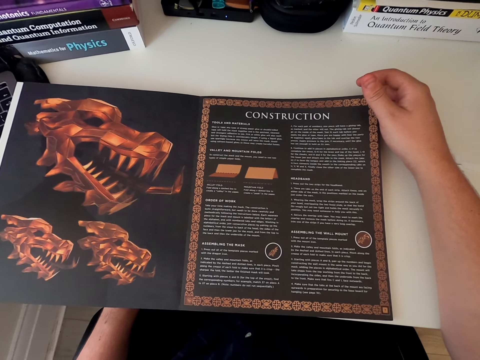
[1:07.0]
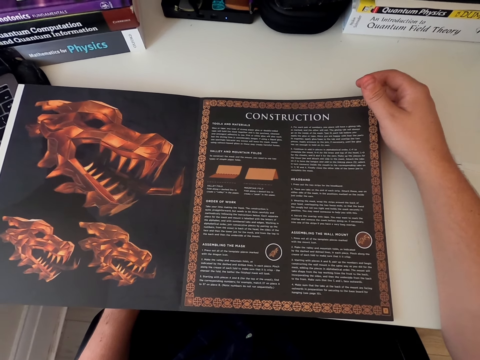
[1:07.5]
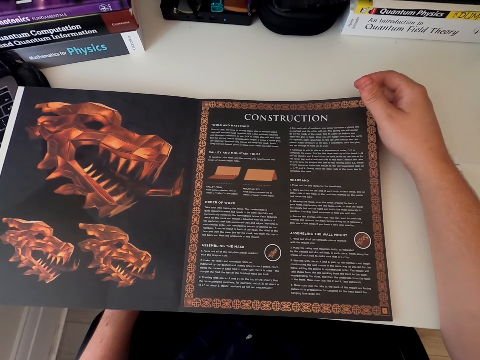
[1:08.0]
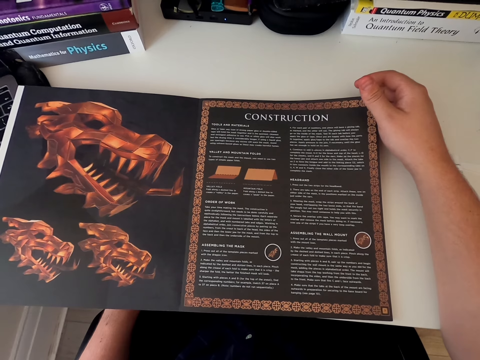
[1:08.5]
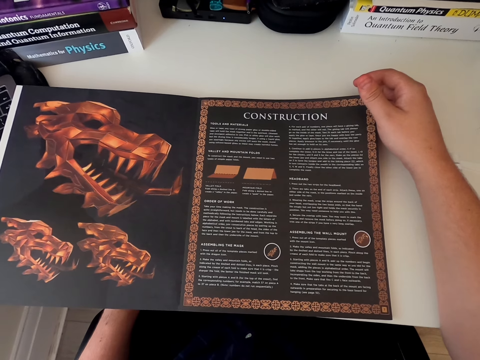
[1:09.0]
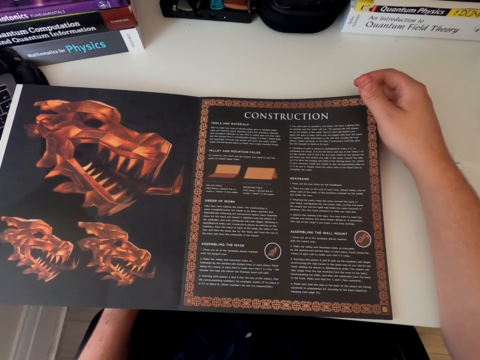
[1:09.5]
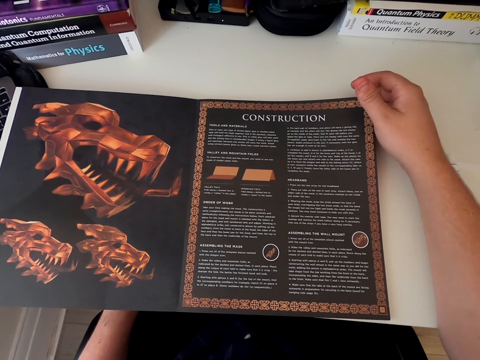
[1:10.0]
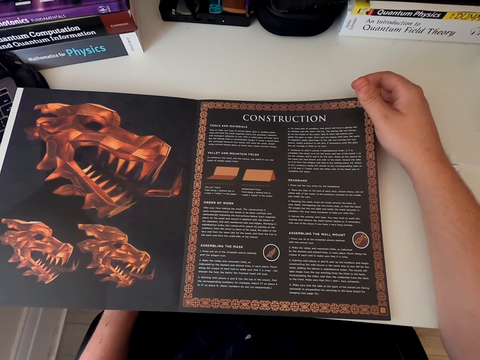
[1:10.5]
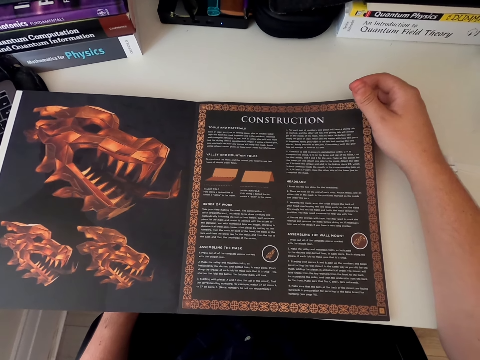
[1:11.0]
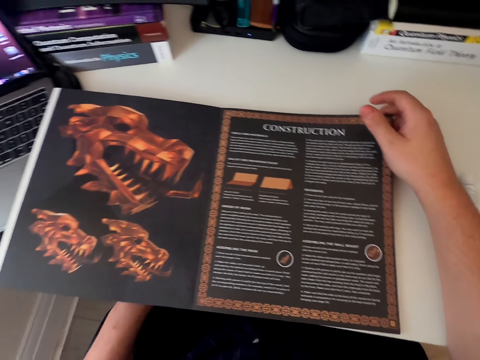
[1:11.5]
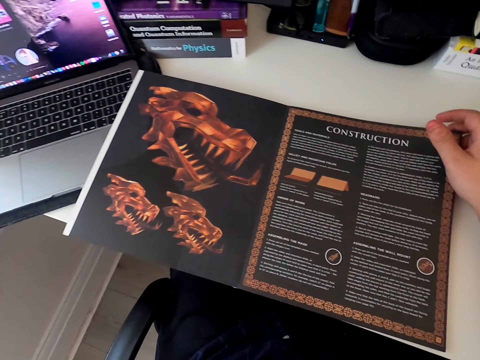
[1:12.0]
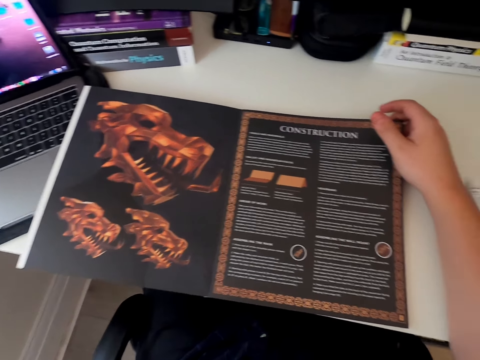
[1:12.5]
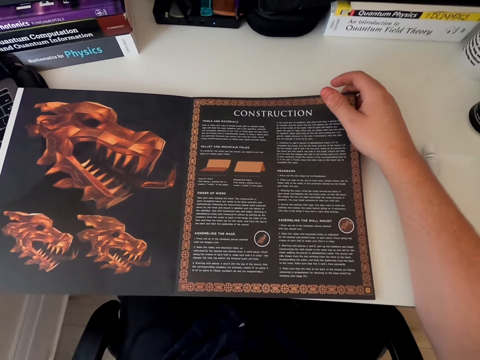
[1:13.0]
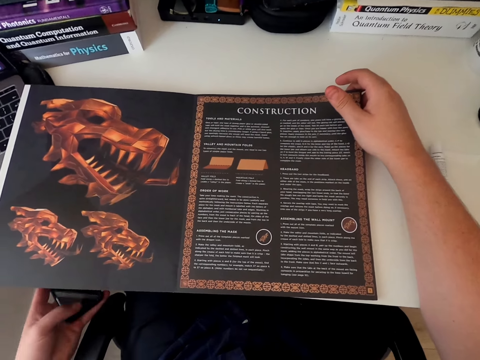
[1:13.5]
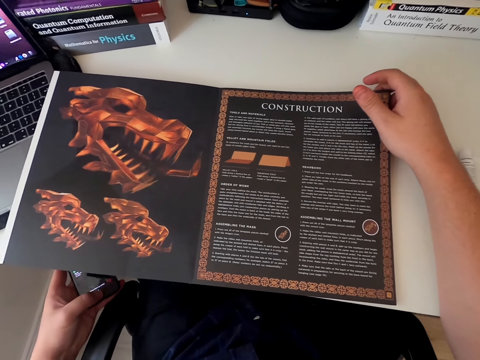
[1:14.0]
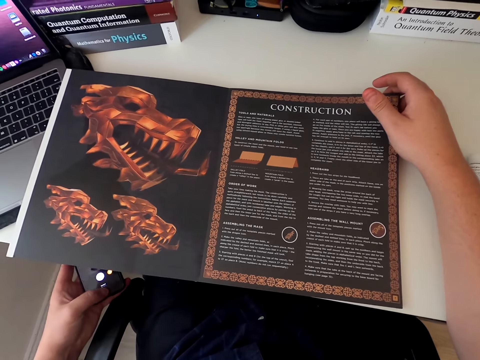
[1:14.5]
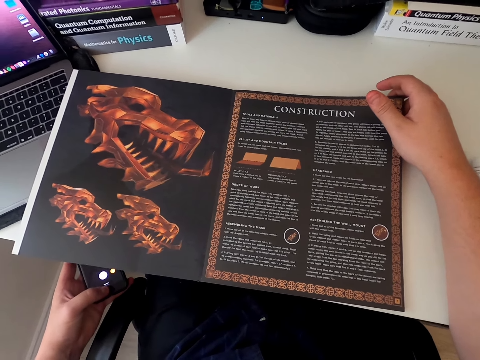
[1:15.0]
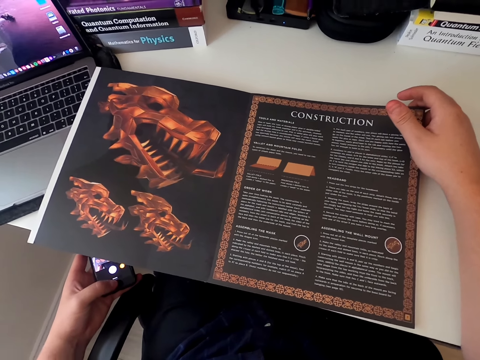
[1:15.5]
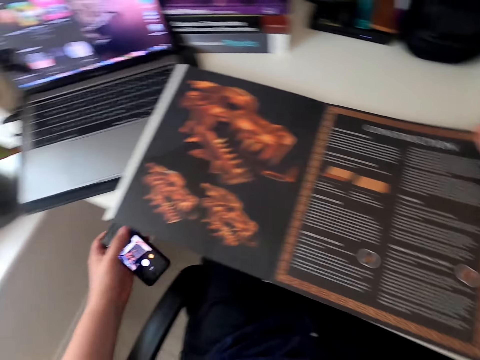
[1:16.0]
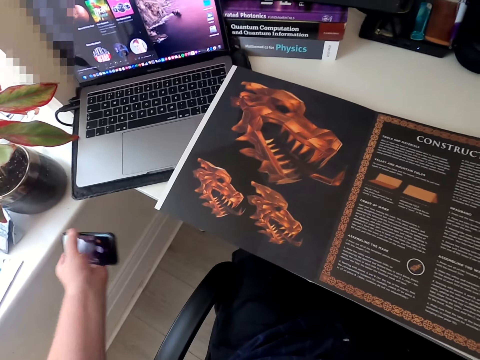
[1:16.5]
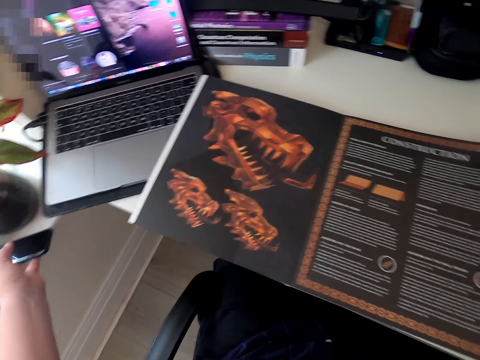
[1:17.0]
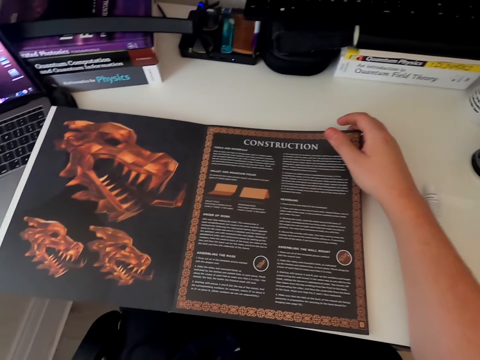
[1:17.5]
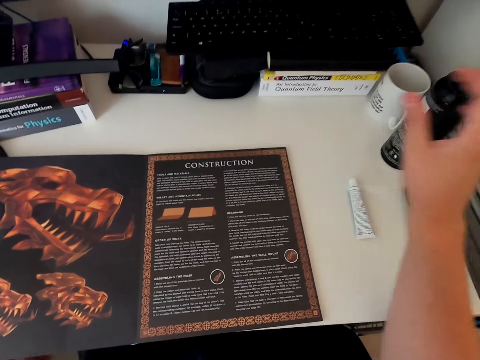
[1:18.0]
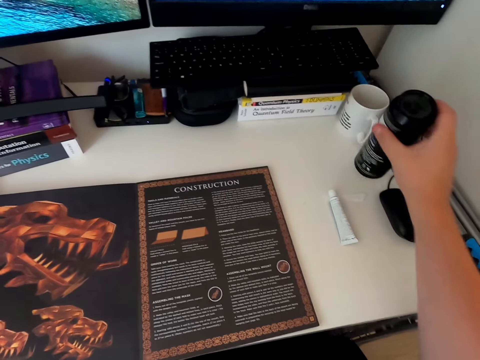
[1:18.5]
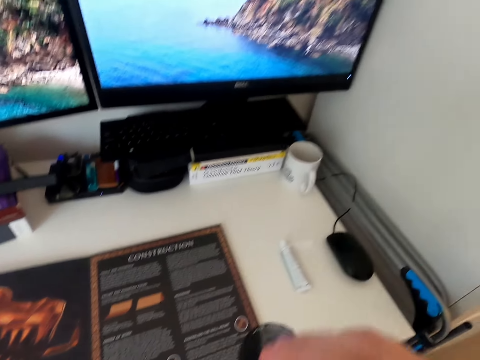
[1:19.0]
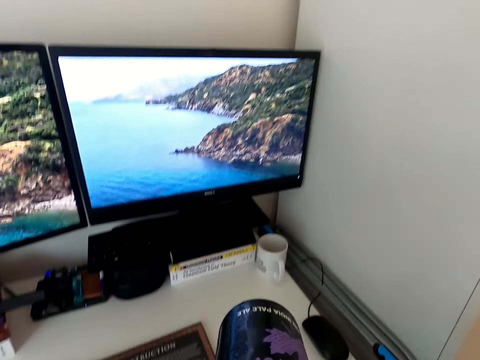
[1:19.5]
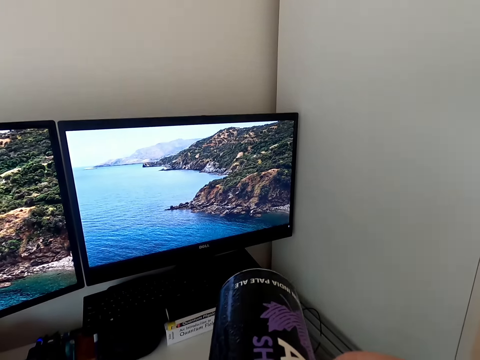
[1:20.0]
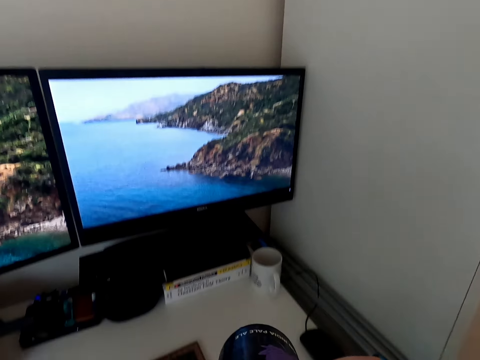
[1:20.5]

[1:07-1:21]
The camera wearer moves hands. He picks his cellphone from the window counter. He presses his cellphone. He touches the paper craft book. He holds the cellphone. He touches the paper craft book again. He returns the cellphone to the window counter. He picks a tumbler can from the table top. He drinks from the tumbler can.

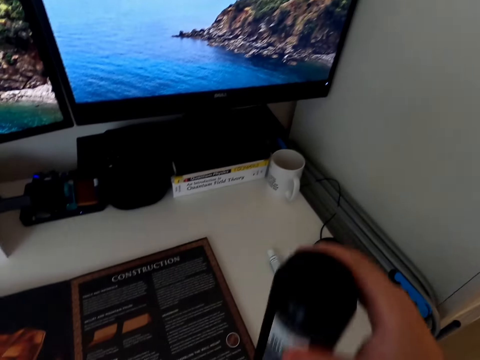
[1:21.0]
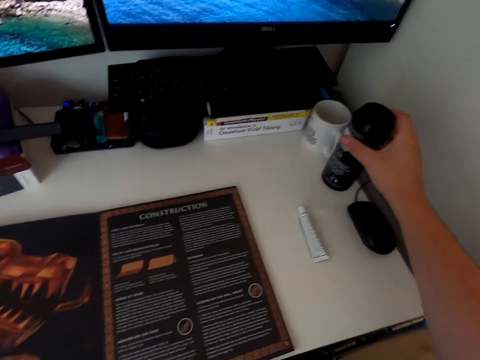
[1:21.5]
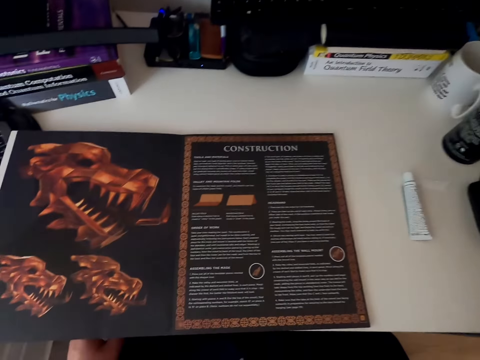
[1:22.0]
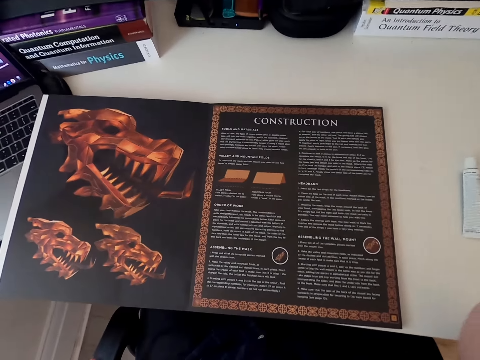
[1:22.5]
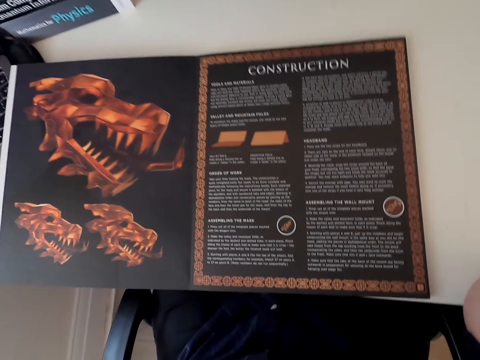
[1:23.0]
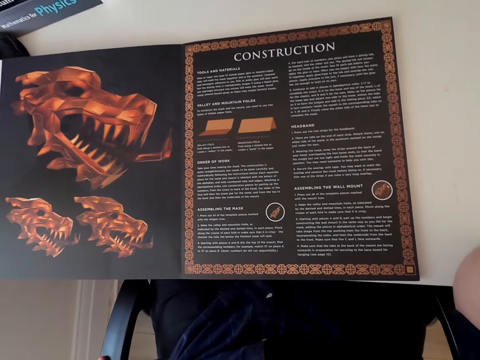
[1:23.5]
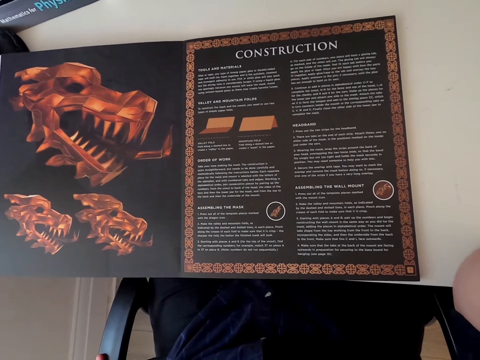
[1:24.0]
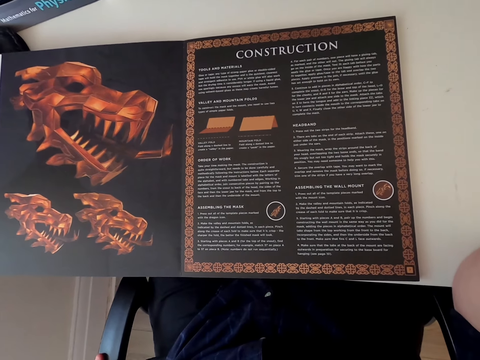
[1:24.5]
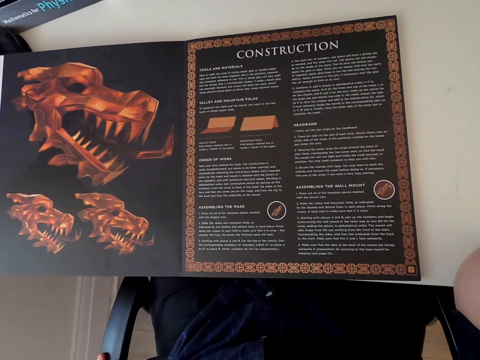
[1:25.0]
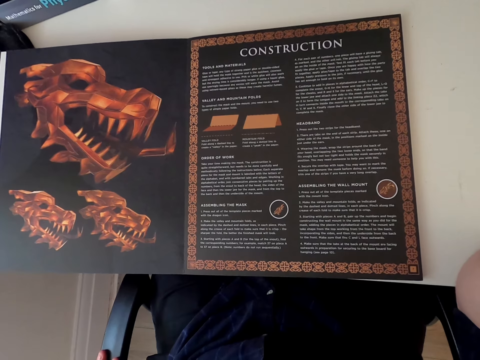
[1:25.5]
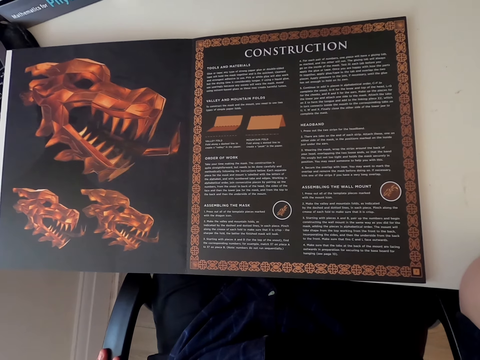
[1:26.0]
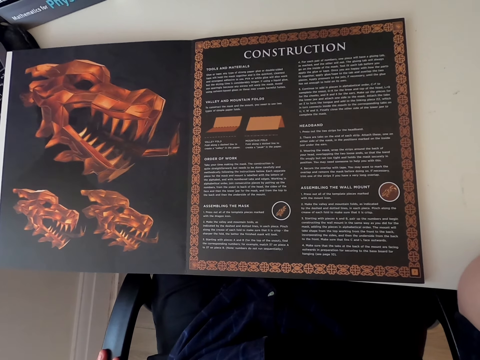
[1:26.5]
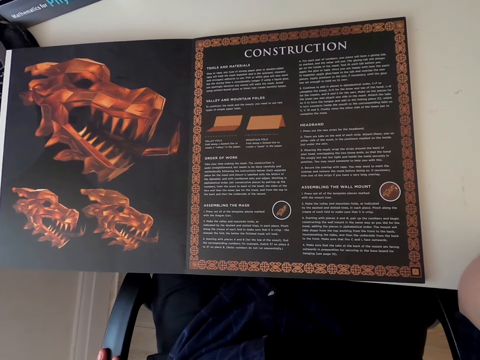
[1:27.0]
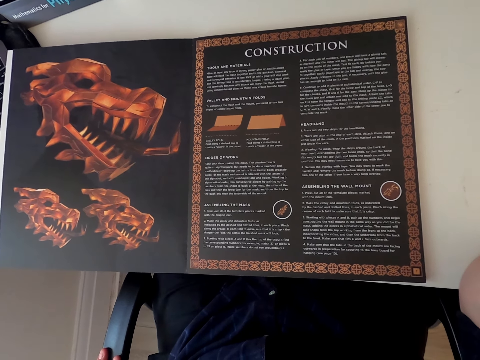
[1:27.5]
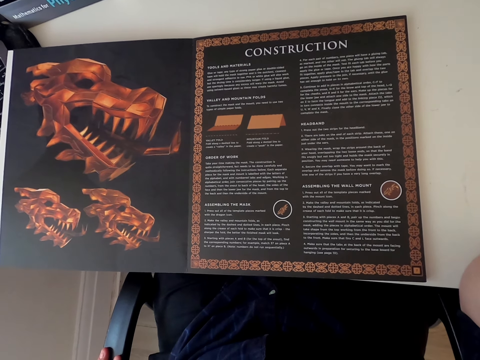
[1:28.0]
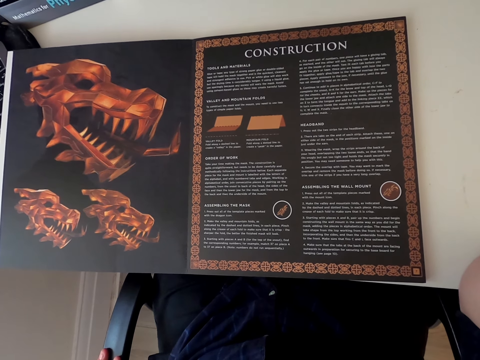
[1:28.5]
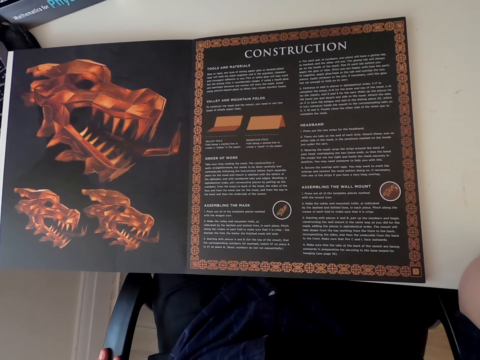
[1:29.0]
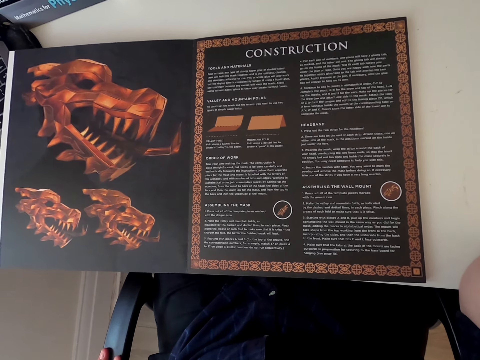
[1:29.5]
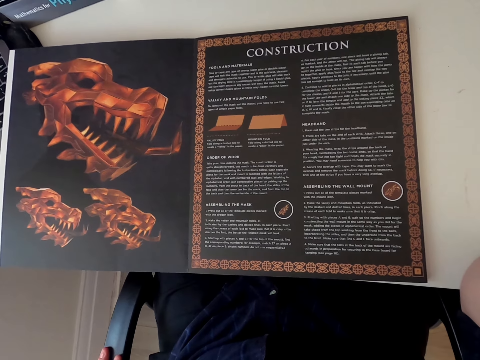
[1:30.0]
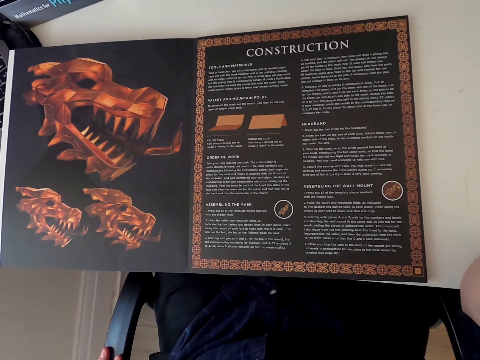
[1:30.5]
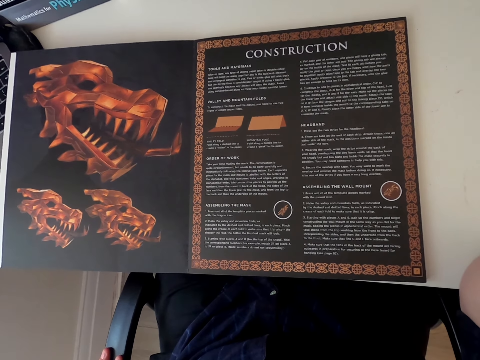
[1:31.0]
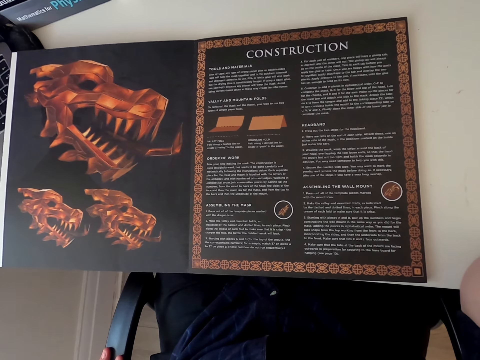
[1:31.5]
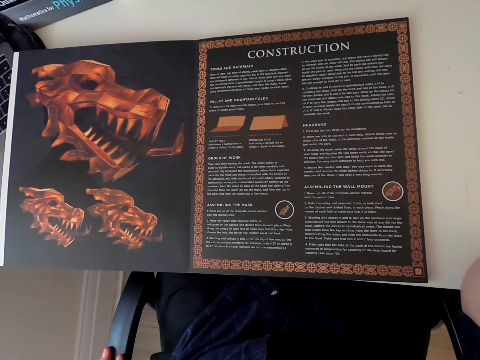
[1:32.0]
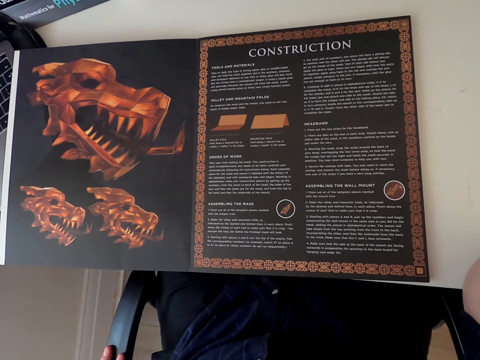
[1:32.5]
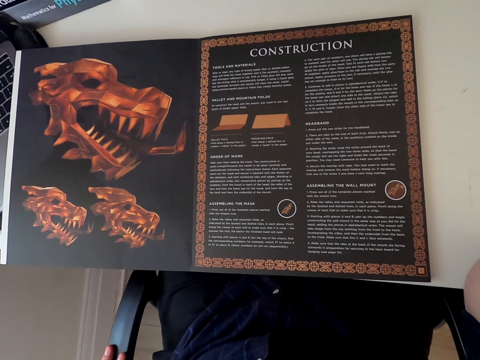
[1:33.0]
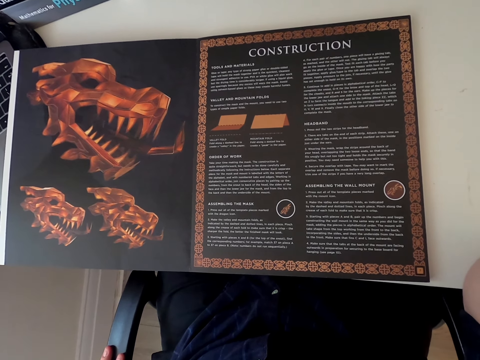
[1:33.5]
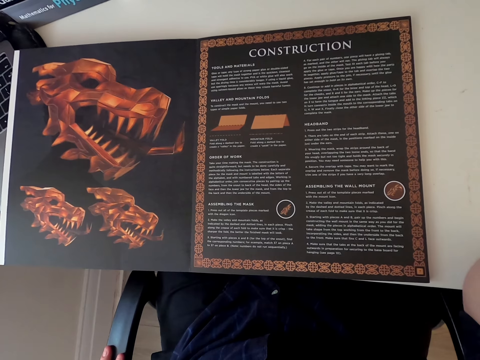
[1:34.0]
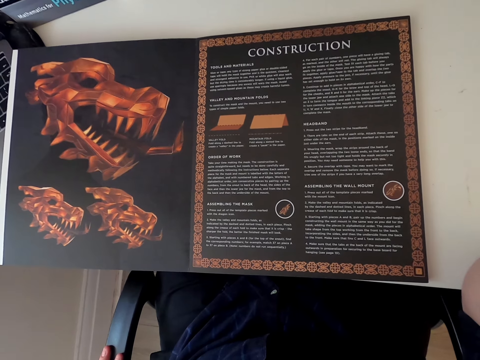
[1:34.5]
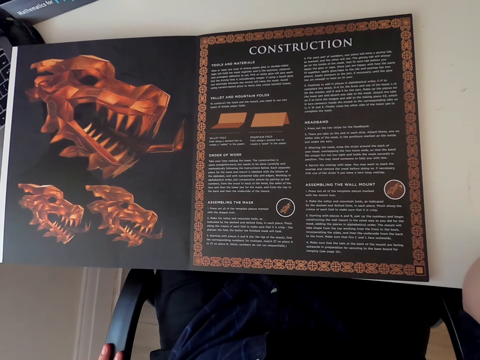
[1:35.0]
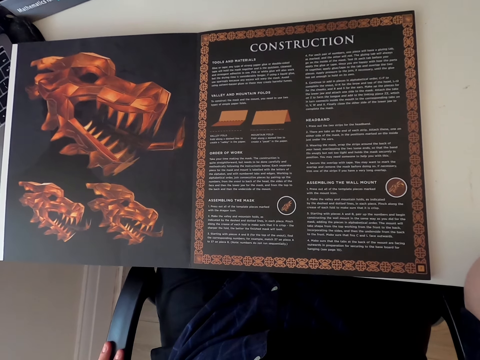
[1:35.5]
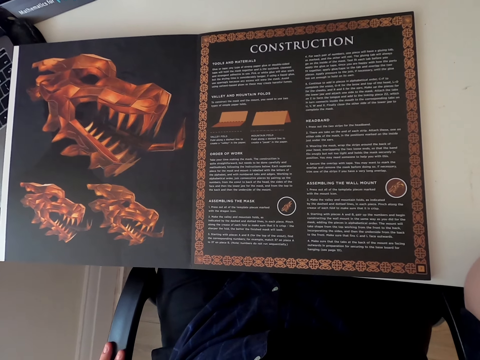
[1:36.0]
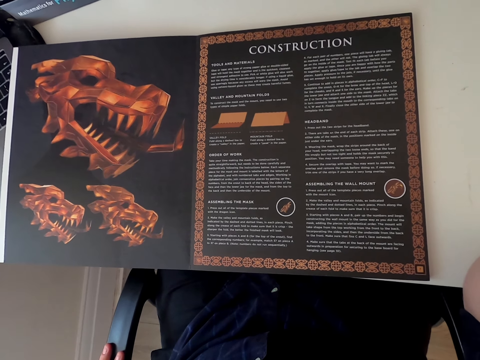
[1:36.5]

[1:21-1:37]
The camera wearer puts the tumbler can back on the table top. They look around. They read the card board book.
